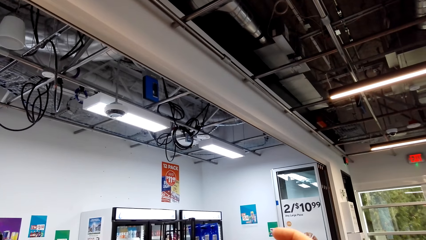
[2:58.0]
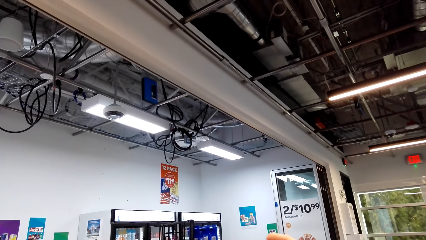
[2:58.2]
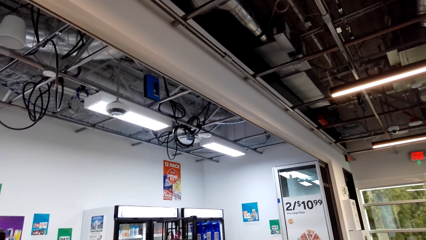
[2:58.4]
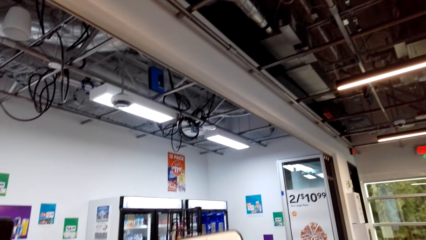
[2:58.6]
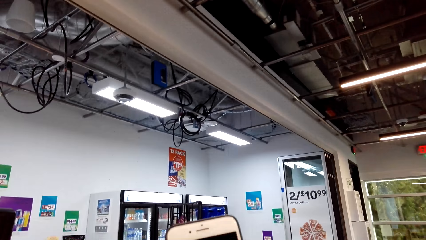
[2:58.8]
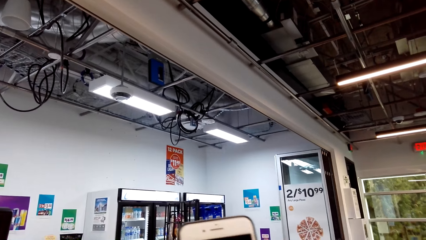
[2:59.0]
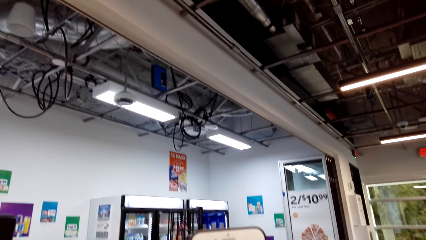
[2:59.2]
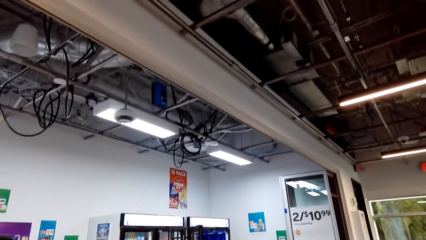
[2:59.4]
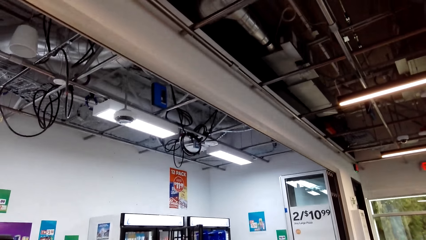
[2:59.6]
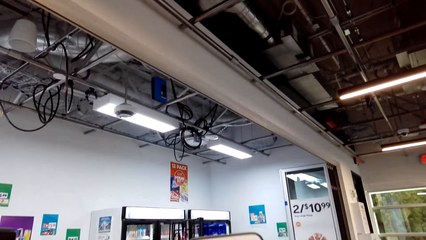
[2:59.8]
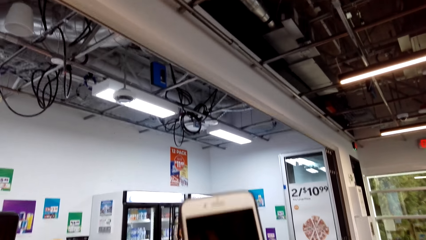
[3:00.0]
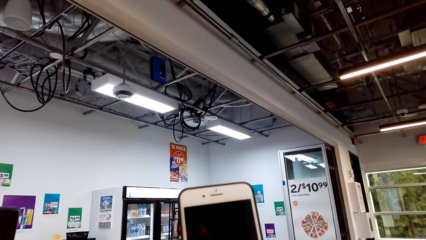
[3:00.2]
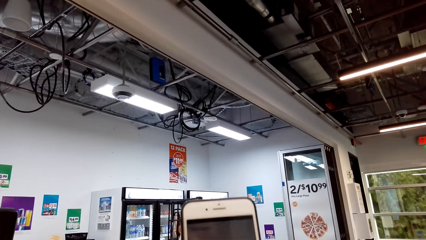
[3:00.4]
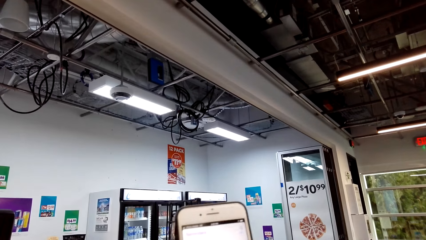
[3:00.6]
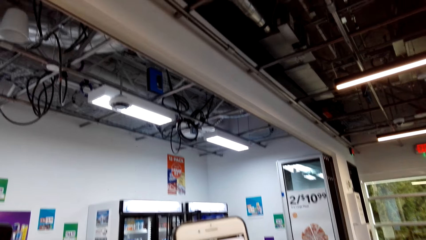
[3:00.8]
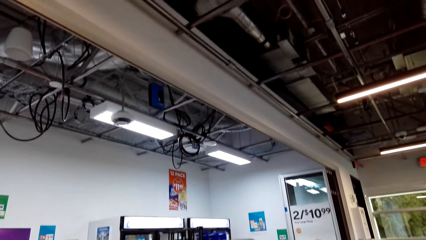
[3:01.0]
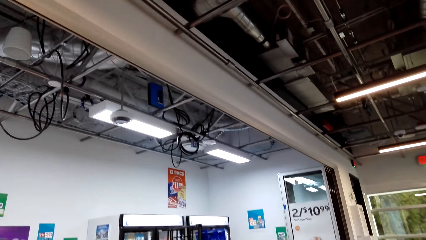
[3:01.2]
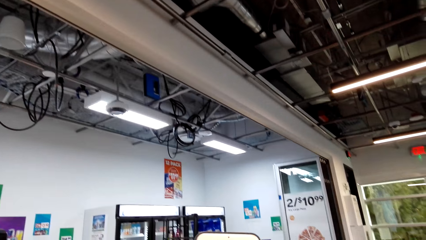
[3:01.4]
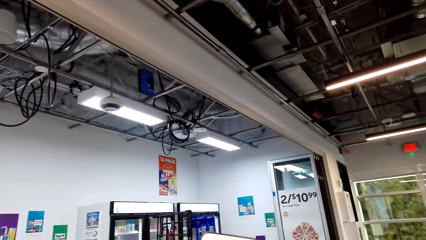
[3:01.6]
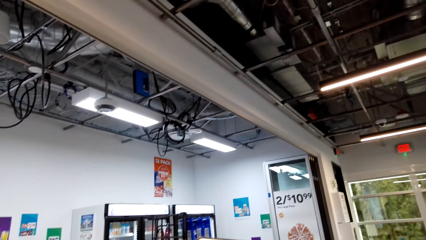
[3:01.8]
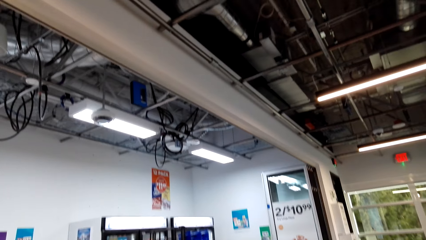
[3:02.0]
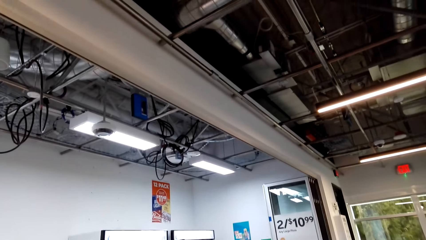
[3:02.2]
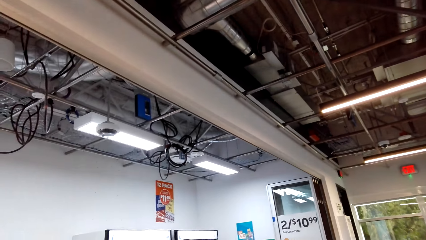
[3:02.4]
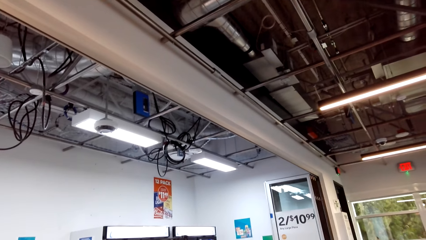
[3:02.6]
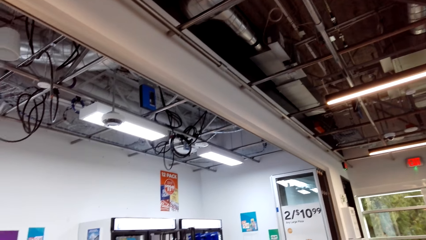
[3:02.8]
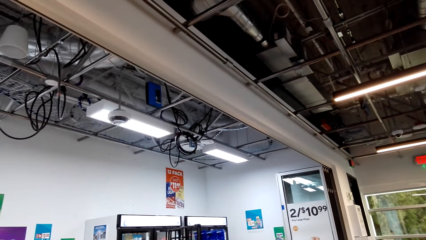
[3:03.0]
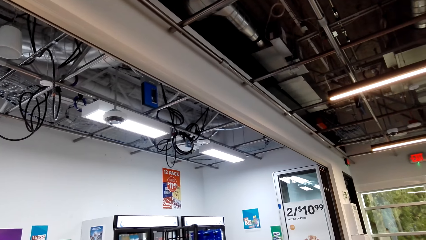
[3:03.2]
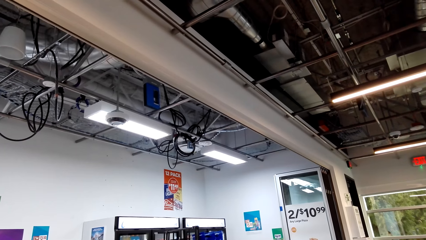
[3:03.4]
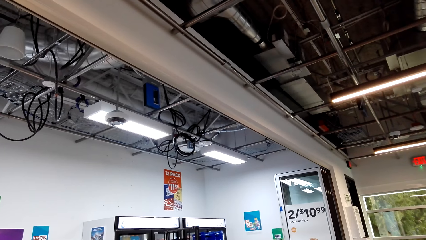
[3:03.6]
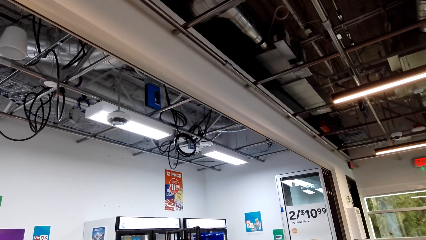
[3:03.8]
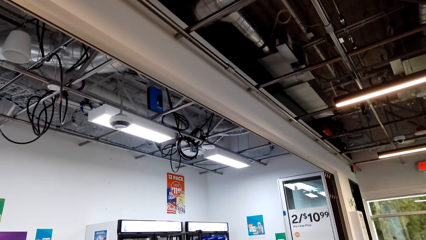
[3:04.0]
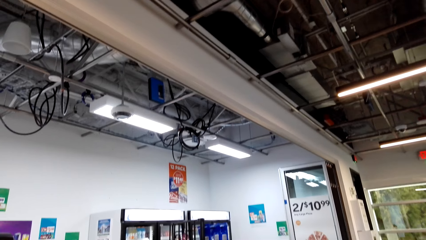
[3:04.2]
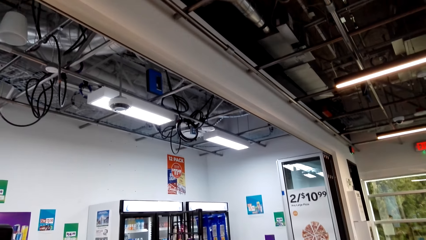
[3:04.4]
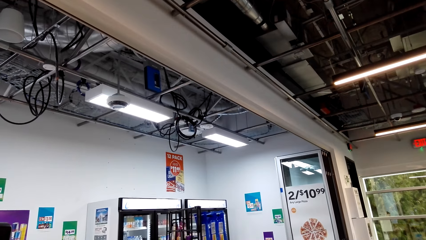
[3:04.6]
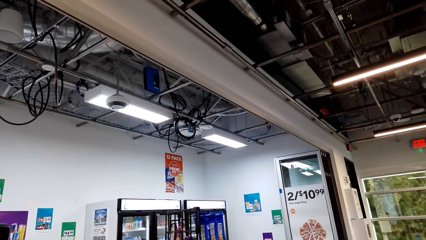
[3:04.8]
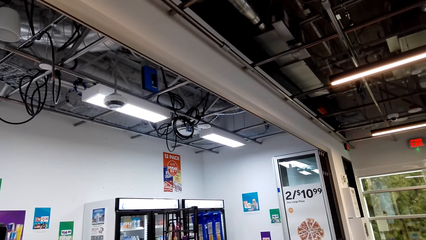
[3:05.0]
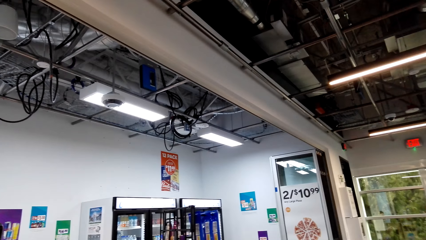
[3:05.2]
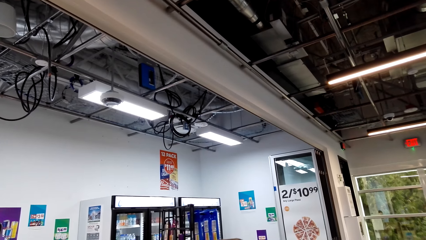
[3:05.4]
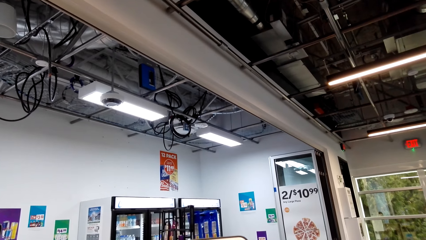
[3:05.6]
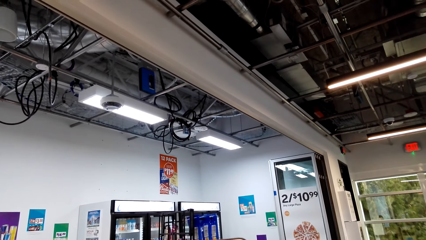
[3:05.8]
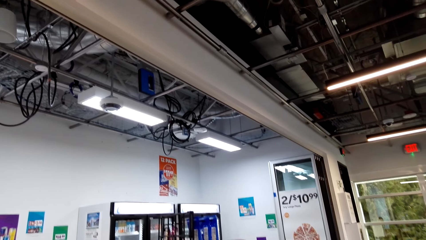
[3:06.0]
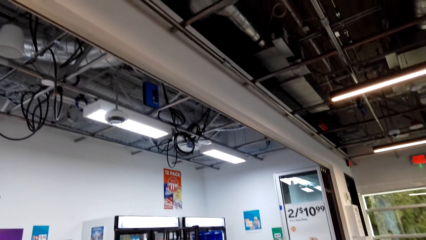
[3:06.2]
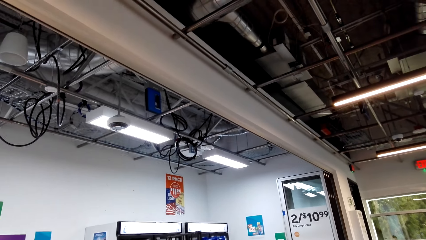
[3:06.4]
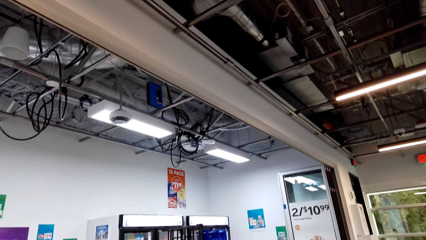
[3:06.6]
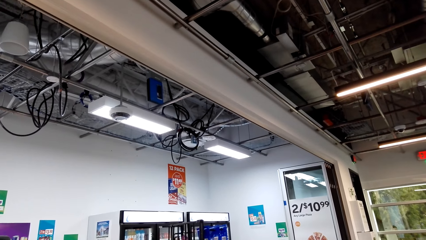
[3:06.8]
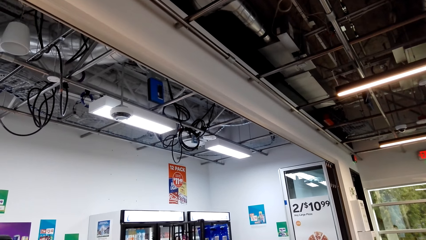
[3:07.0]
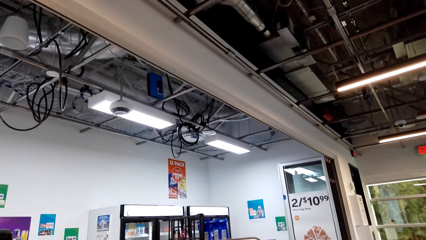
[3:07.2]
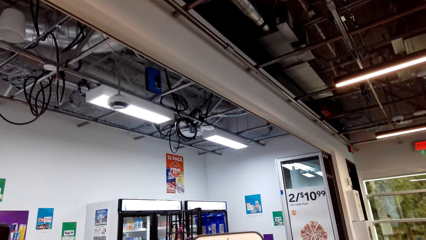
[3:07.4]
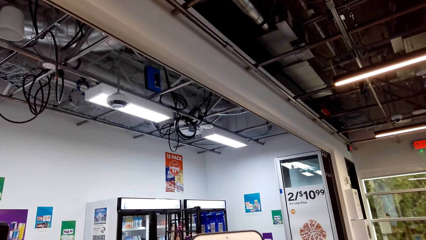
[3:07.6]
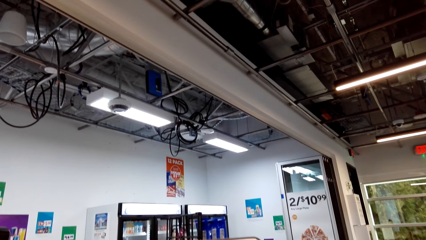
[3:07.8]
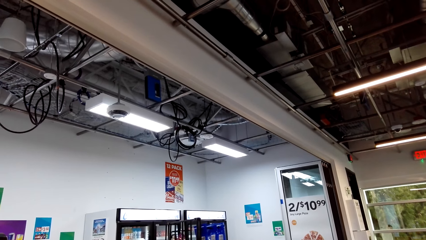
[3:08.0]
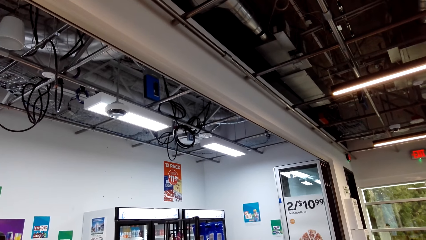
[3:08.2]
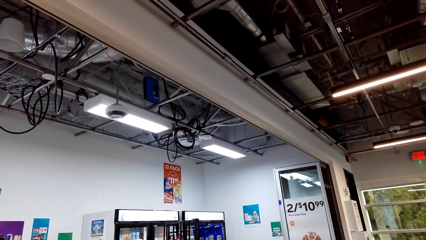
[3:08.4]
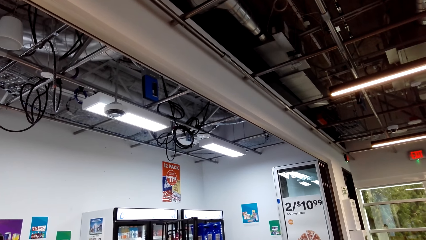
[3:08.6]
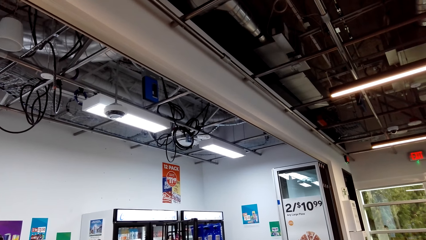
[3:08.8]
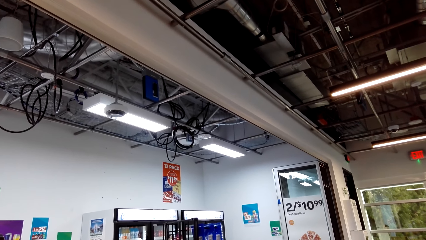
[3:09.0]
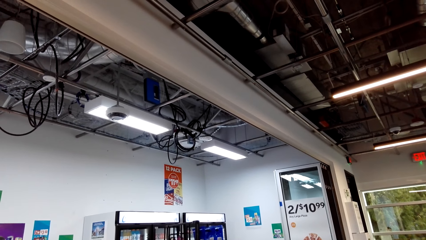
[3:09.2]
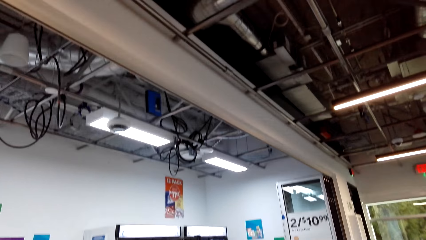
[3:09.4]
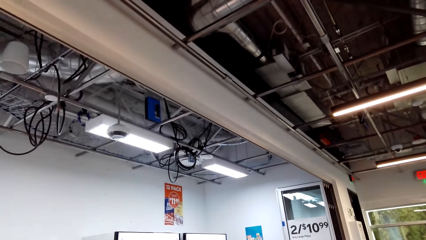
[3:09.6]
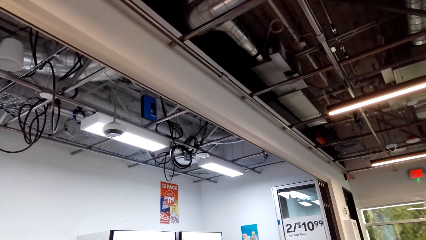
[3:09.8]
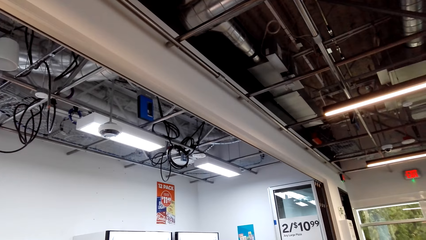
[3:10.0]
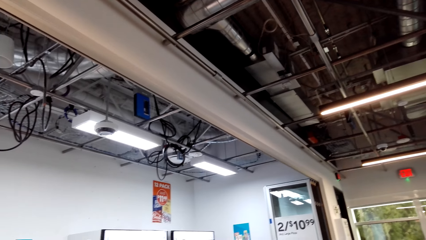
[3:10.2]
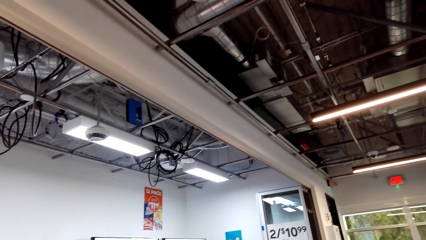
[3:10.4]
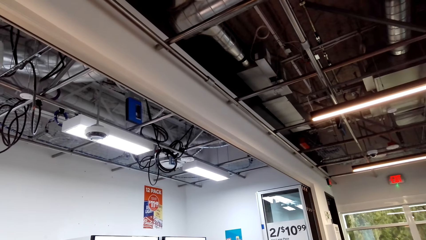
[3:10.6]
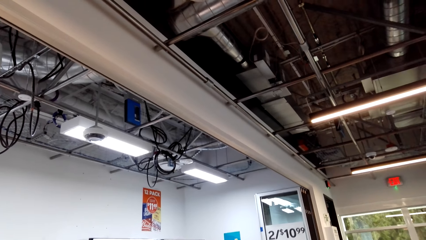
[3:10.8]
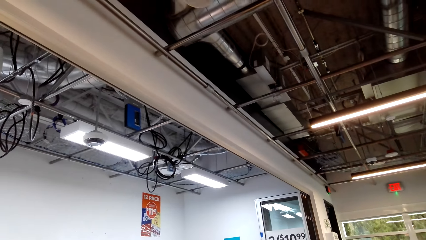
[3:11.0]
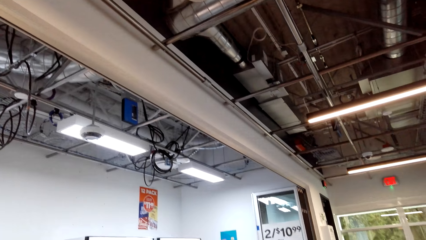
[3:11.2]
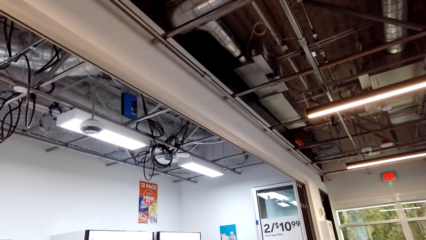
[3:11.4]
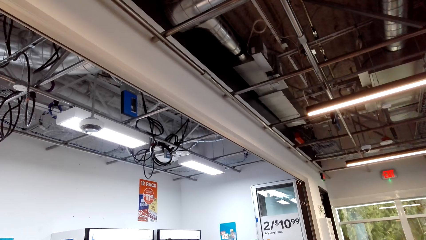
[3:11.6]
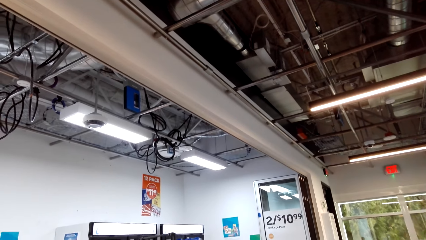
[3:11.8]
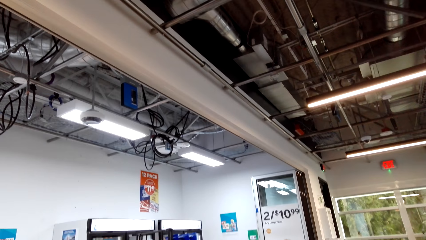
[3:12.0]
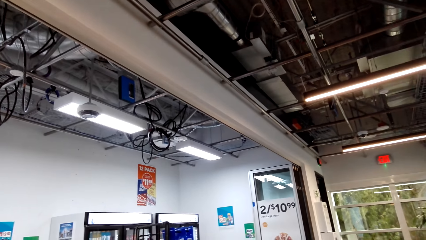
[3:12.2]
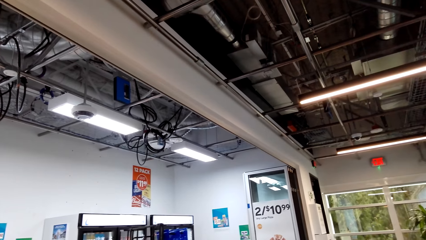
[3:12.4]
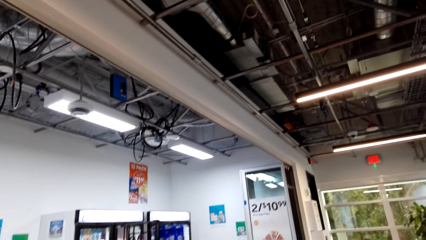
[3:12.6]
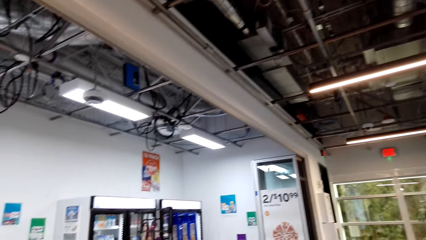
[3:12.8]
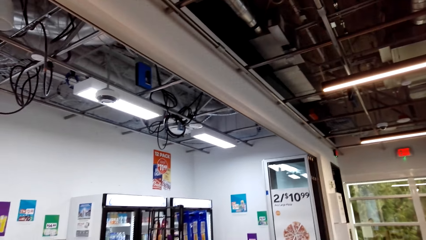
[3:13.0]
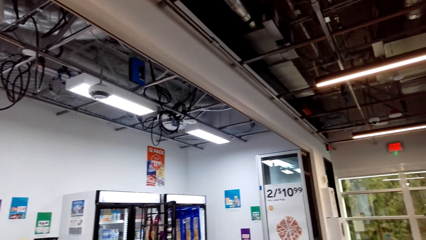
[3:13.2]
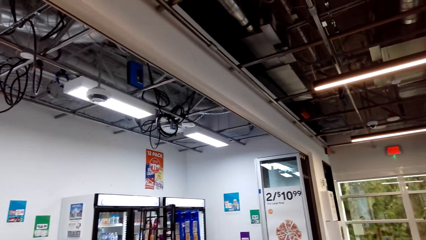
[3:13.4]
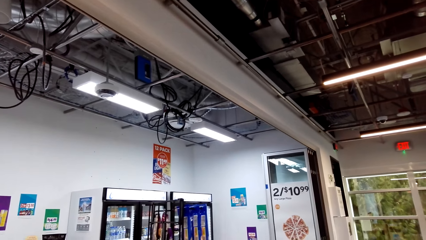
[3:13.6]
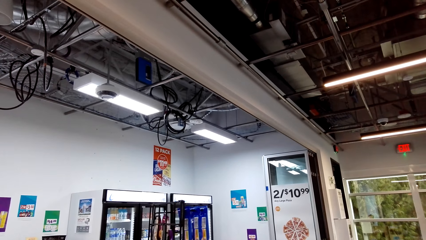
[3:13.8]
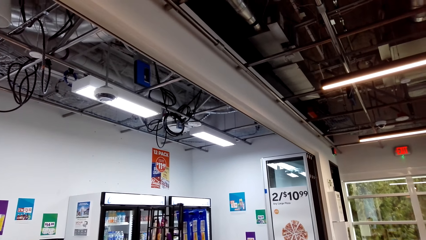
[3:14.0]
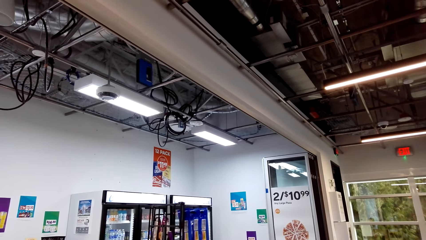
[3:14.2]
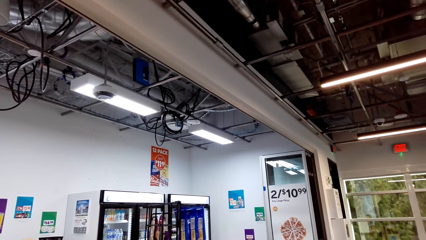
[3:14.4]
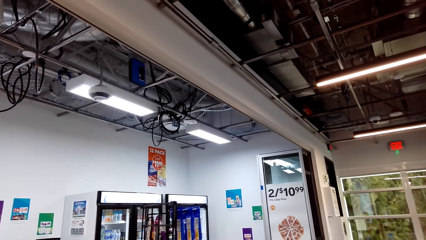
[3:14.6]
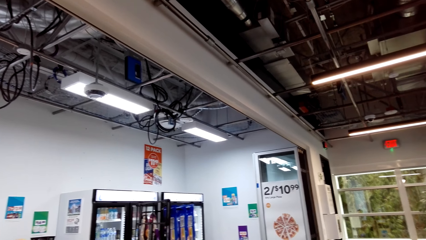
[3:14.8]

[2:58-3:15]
A woman converses. The camera wearer stares at the building.
